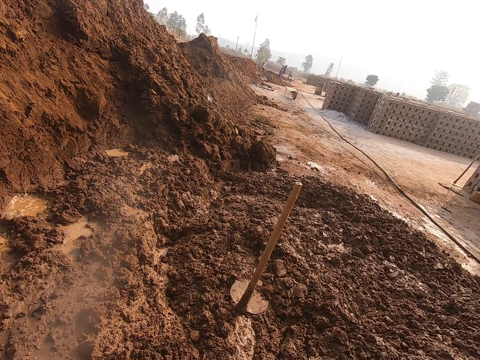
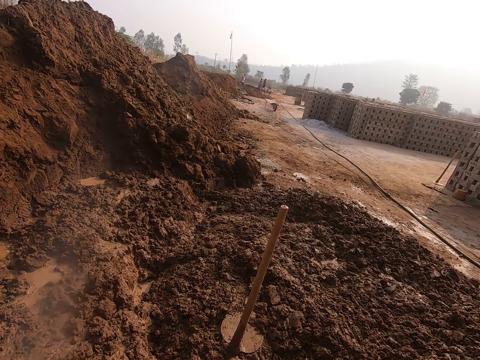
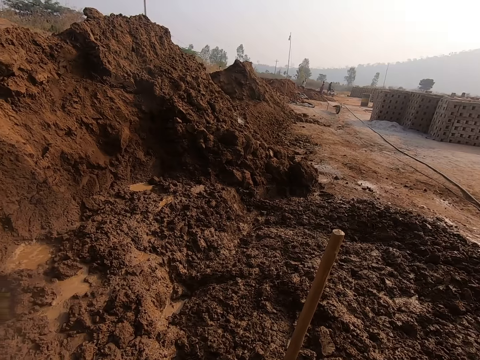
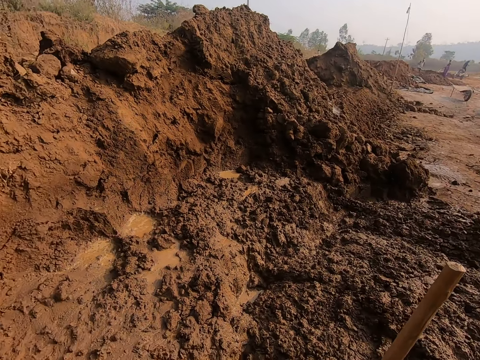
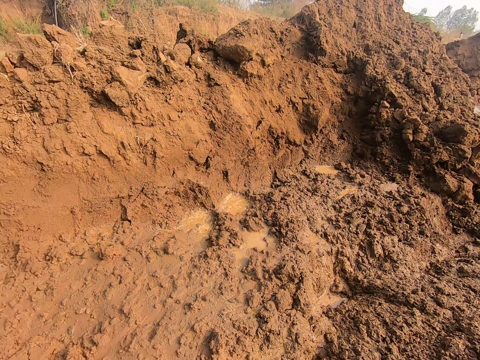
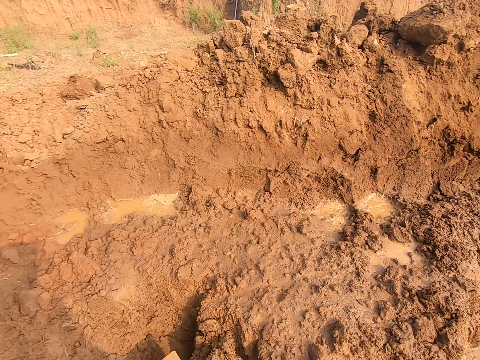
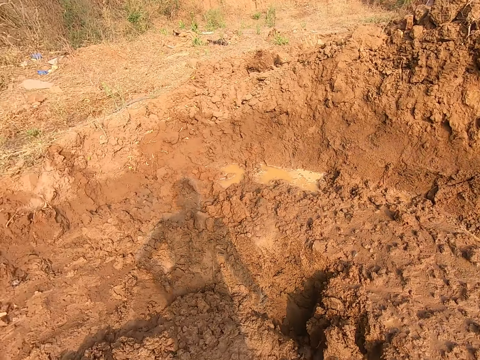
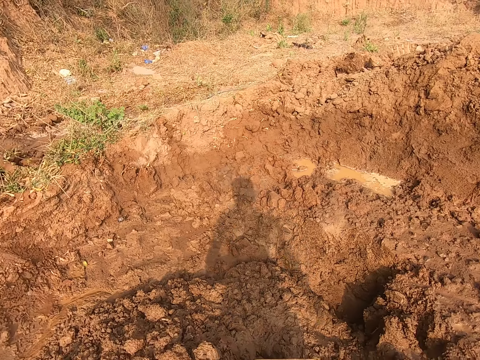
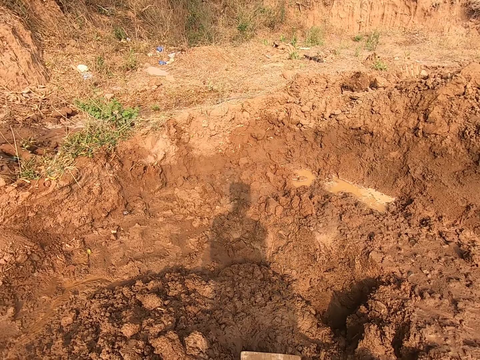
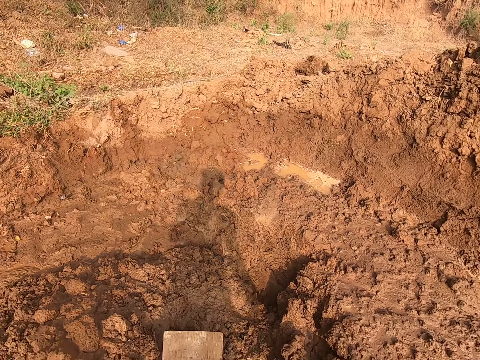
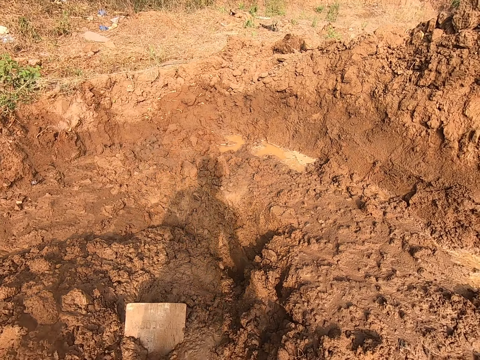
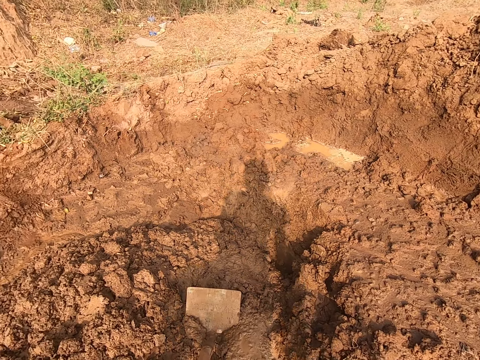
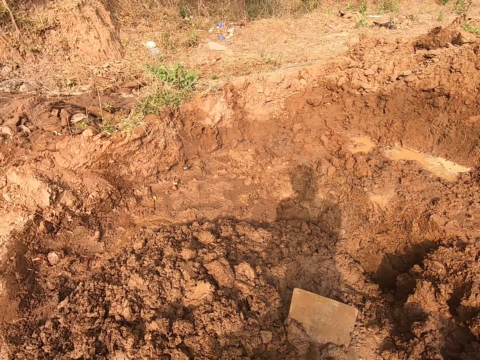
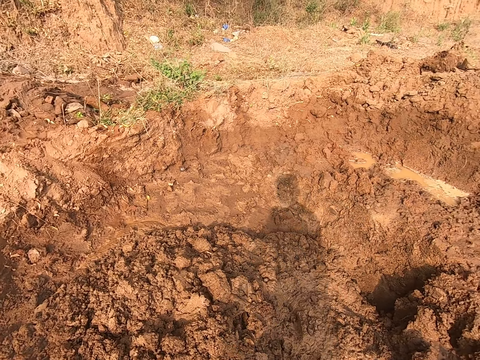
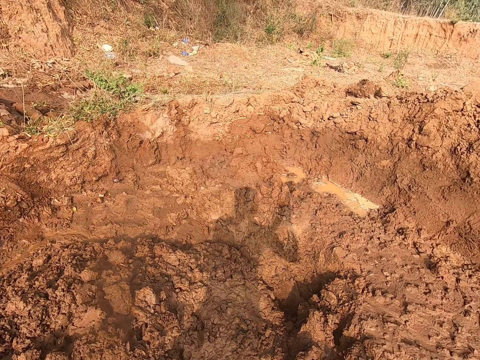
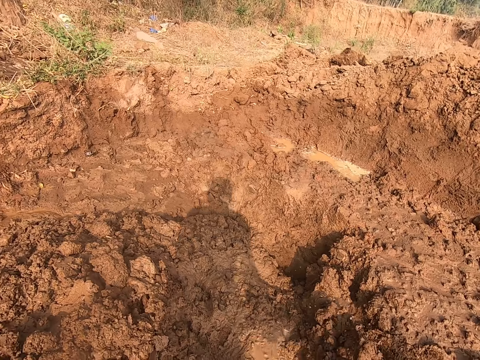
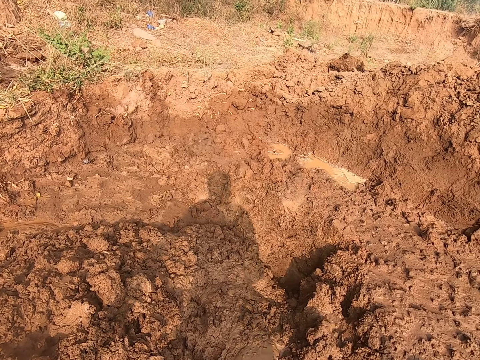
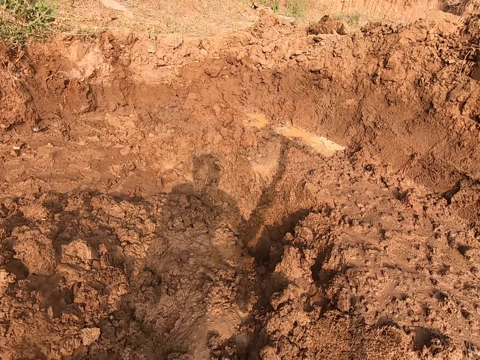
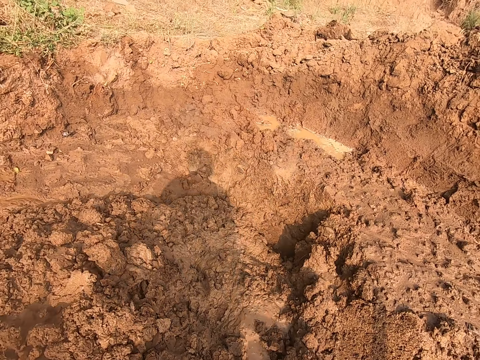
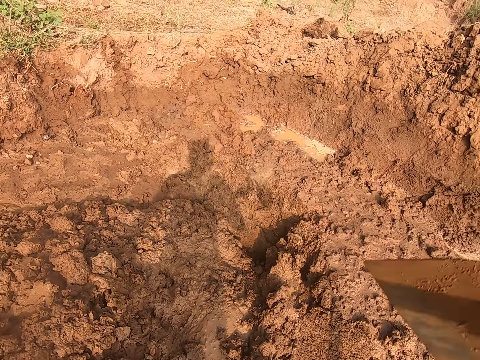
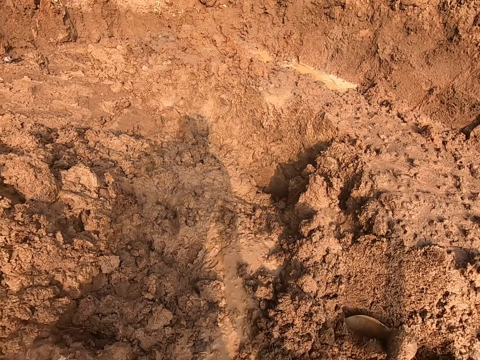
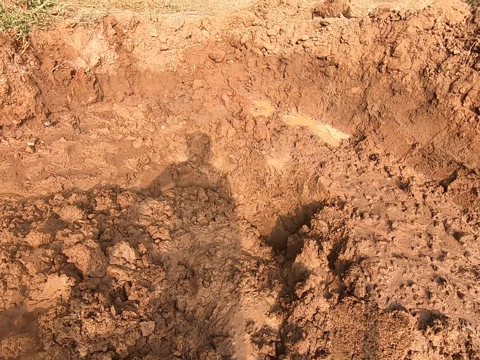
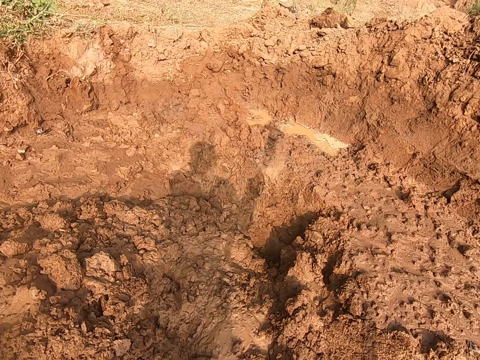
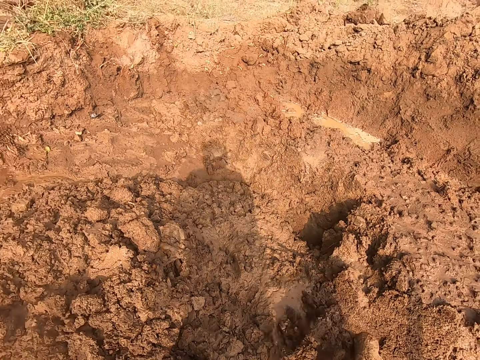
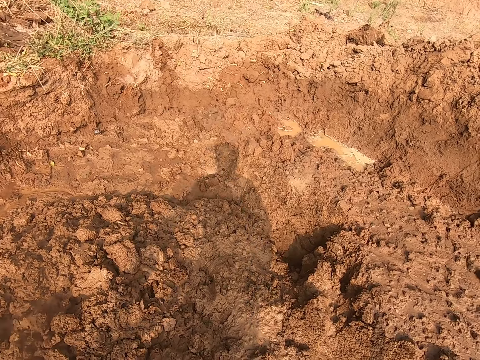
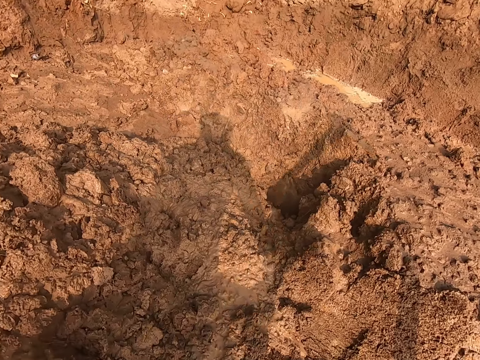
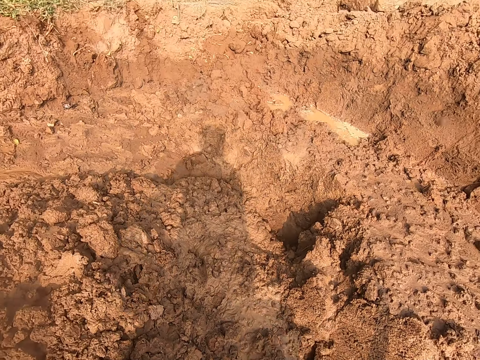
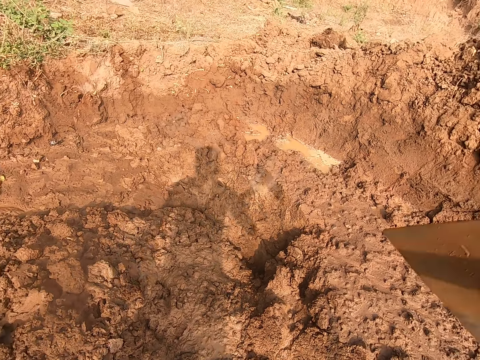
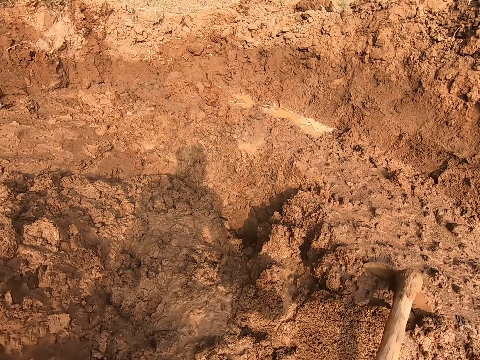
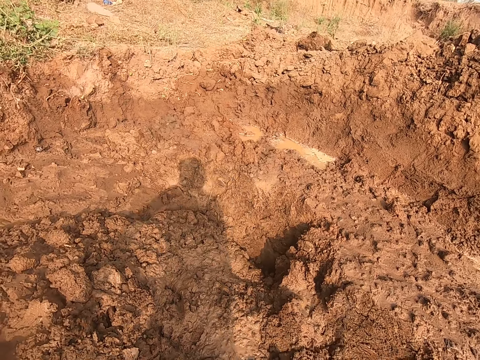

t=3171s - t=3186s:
The camera wearer looks around. He looks around again. He picks the hoe from the ground with his hands. He digs the ground with the hoe in his hands.

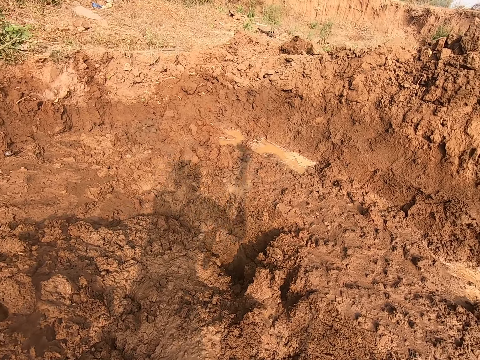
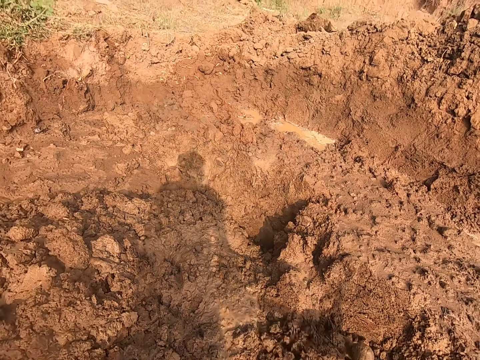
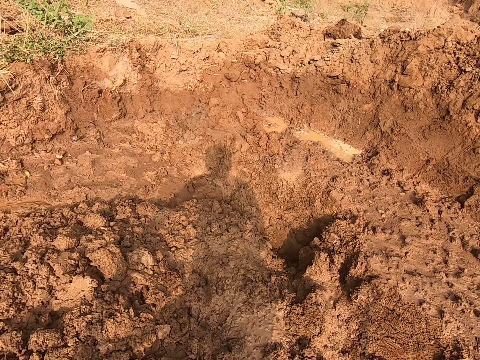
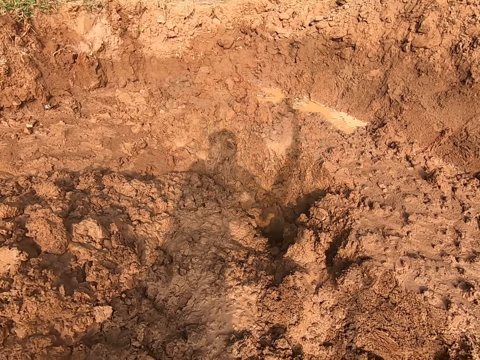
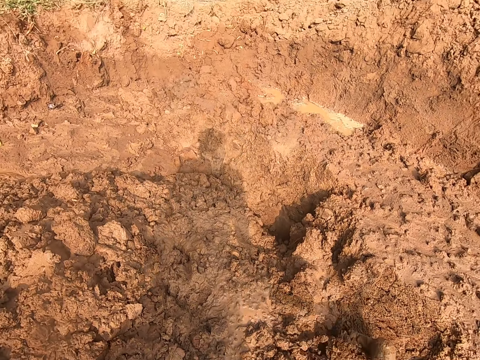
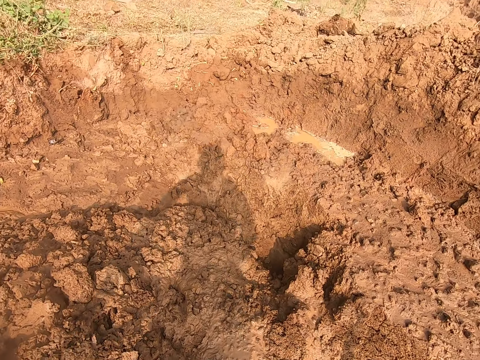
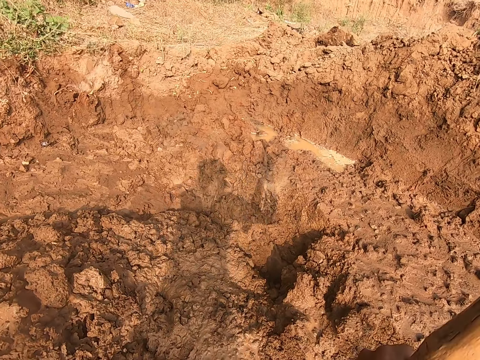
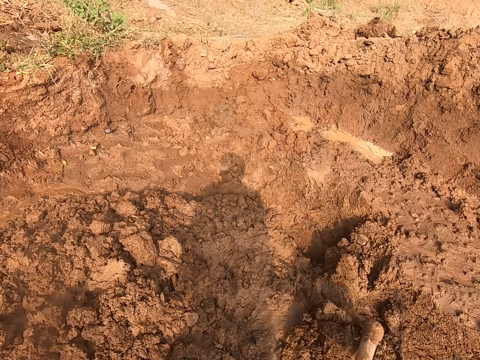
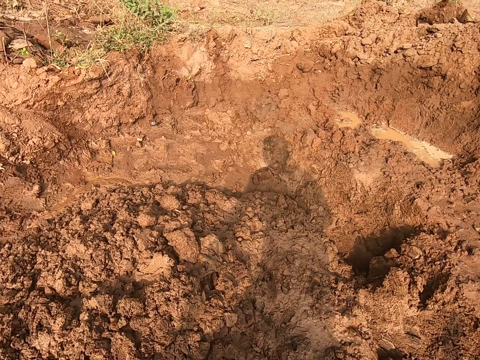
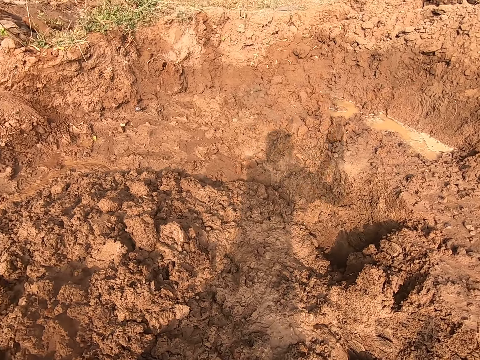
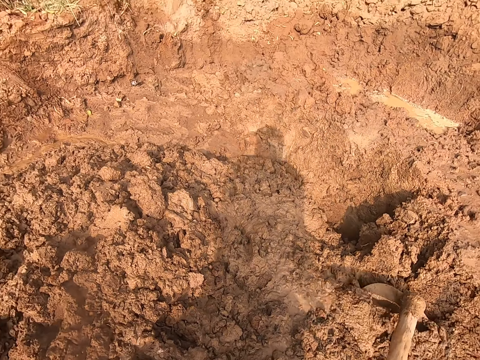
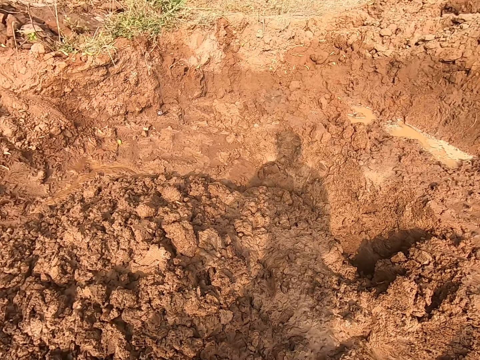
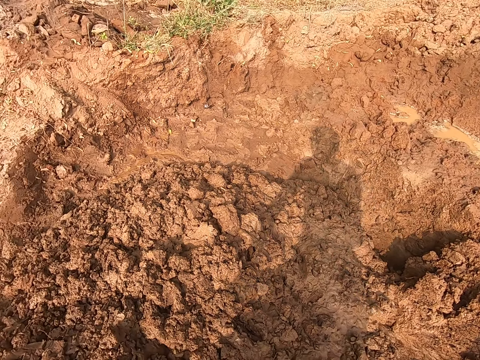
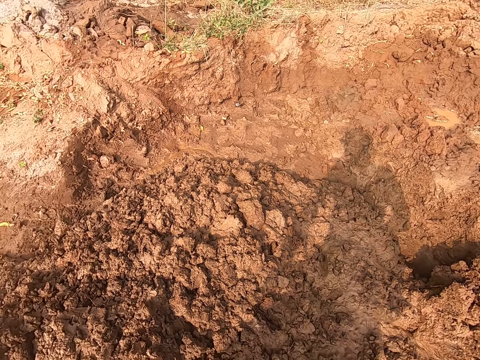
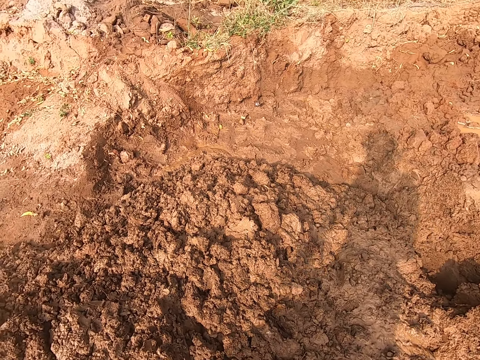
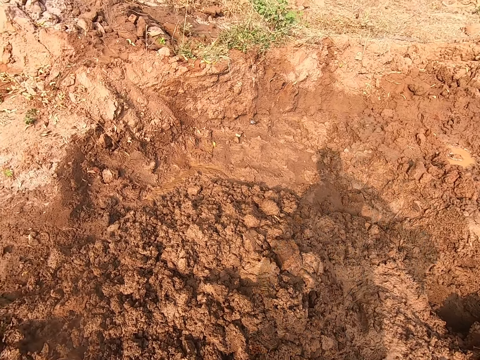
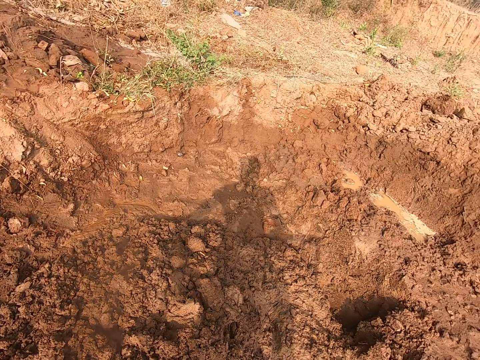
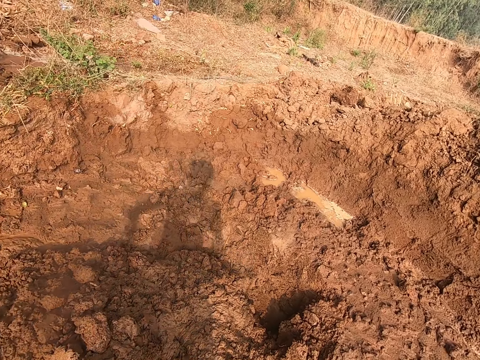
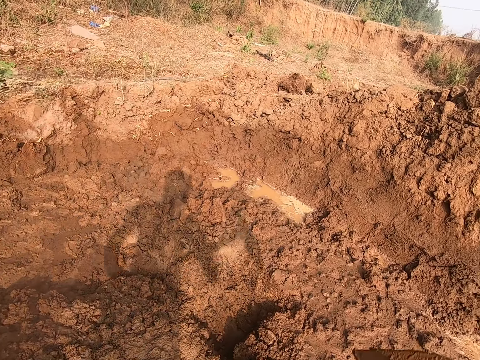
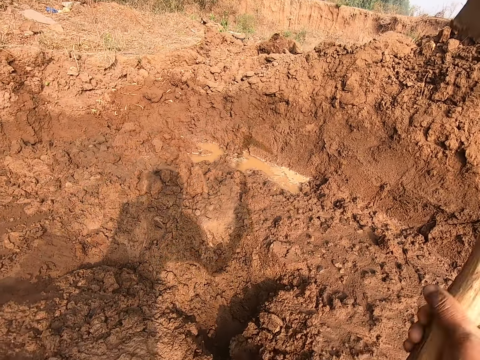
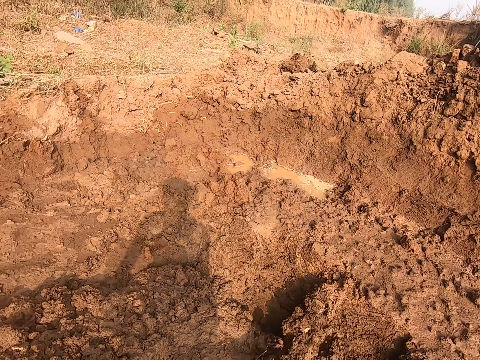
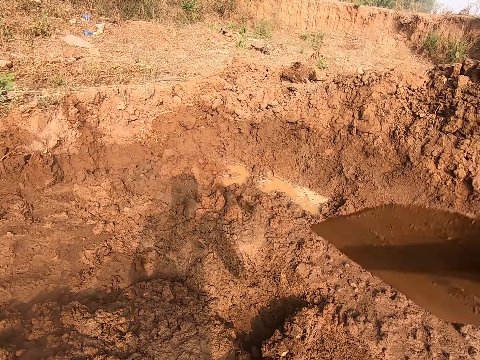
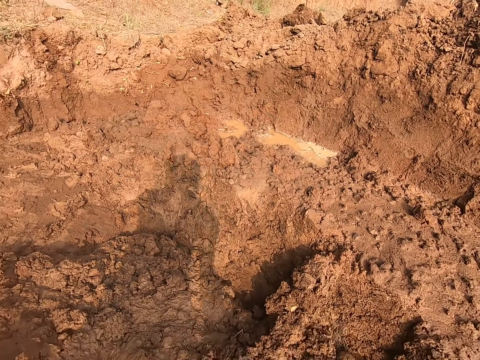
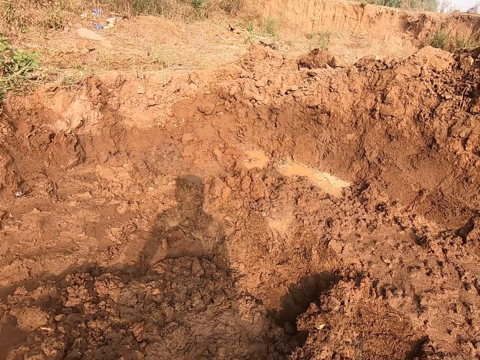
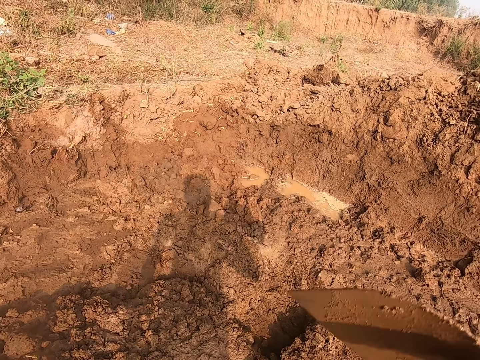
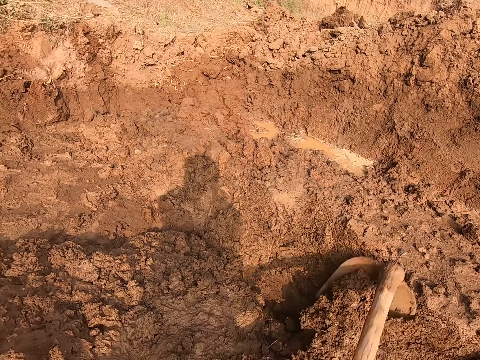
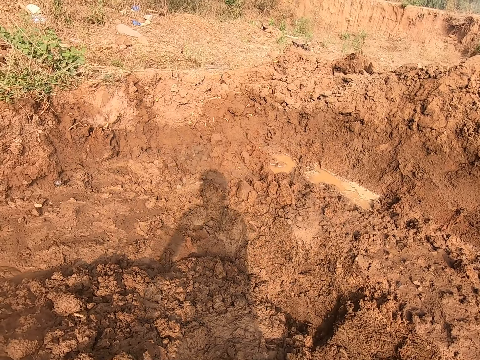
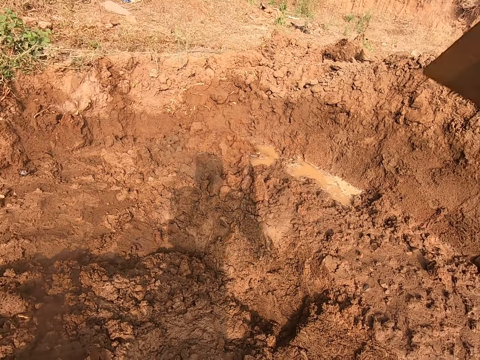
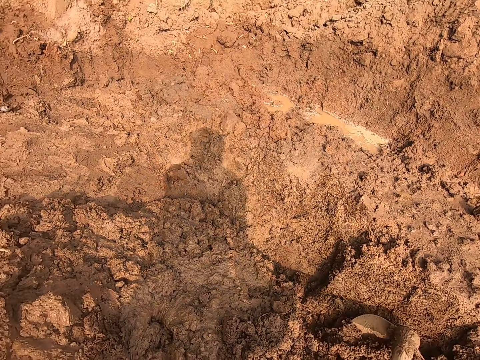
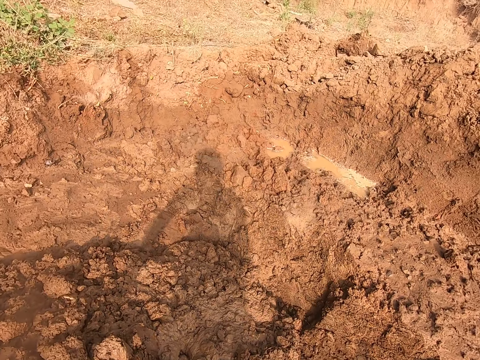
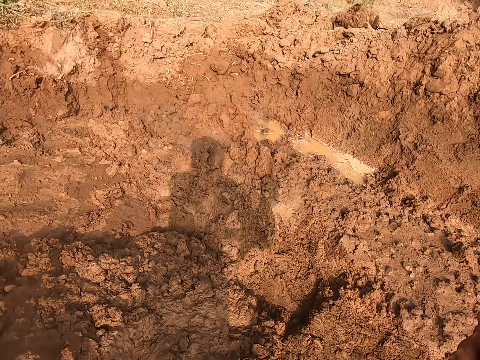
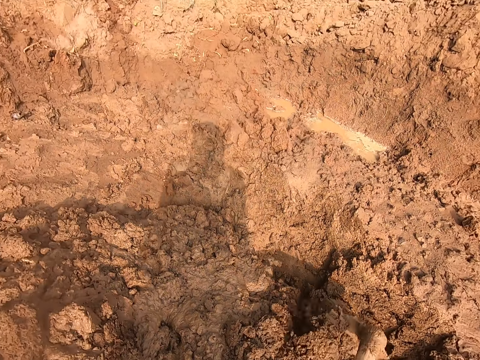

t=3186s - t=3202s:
The camera wearer moves a step ahead. They dig the mud with a shovel.
